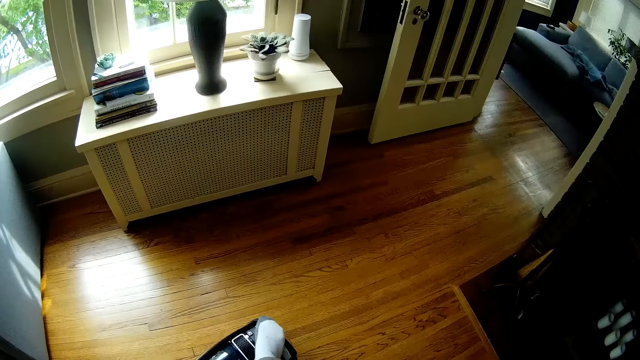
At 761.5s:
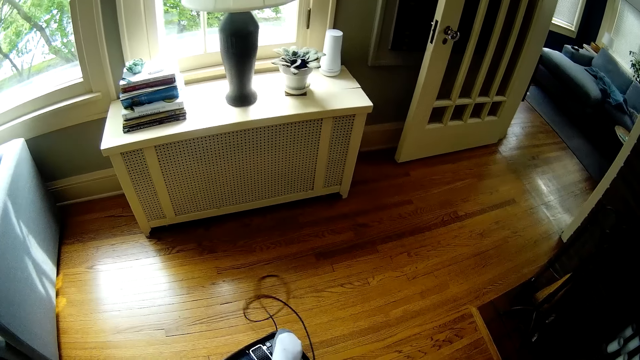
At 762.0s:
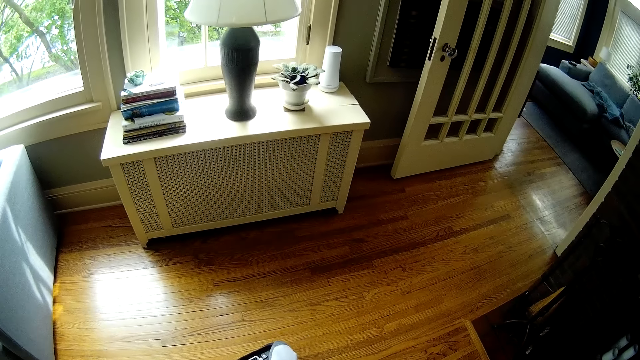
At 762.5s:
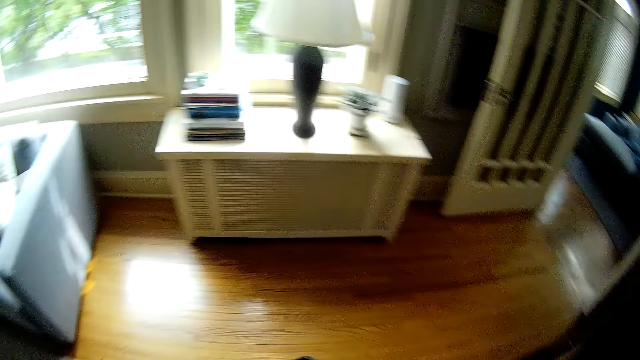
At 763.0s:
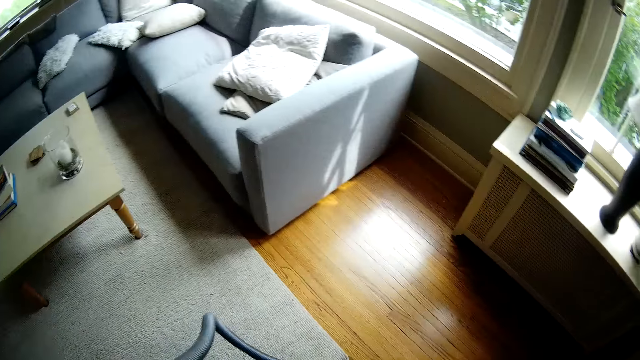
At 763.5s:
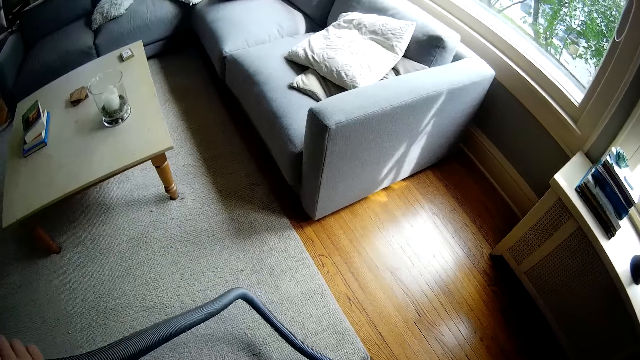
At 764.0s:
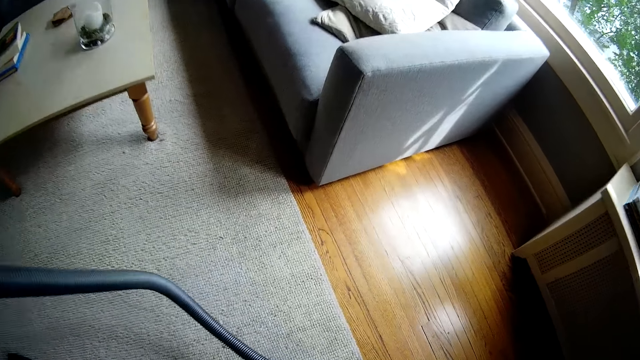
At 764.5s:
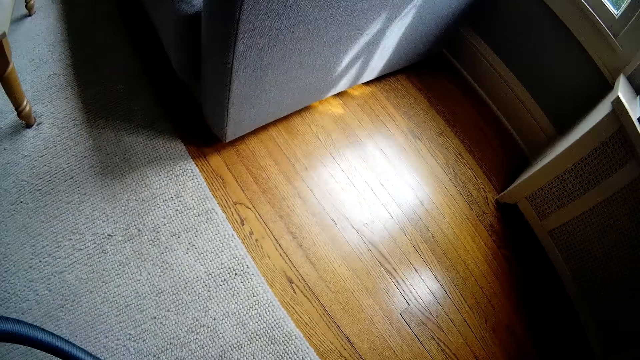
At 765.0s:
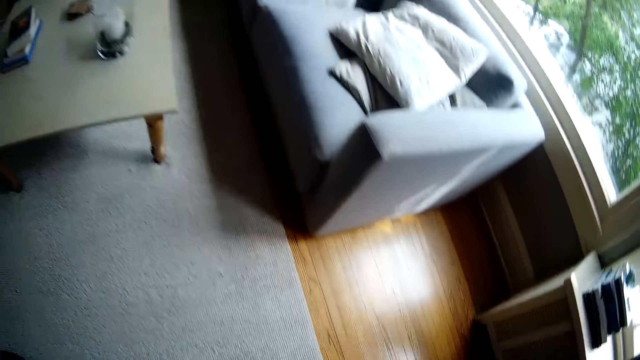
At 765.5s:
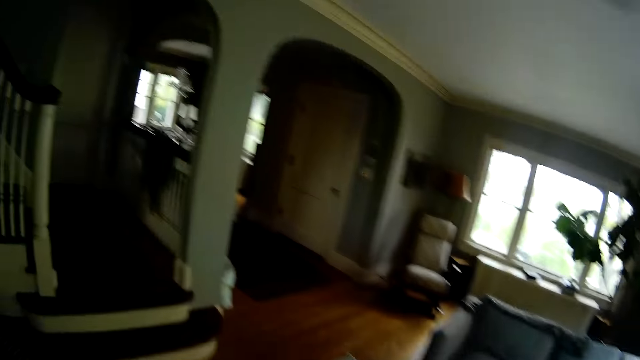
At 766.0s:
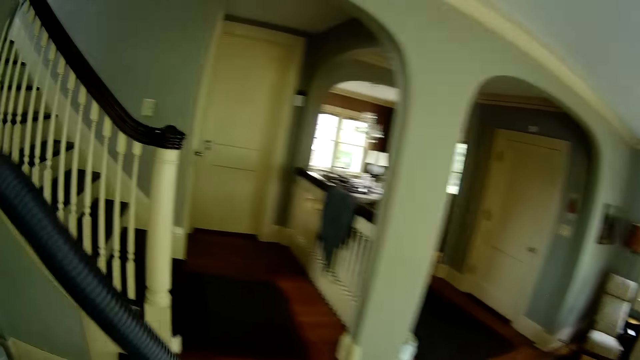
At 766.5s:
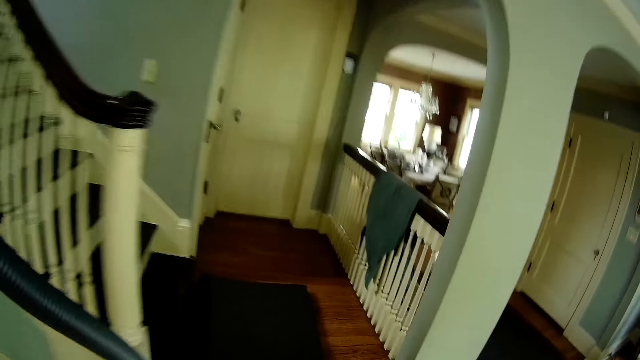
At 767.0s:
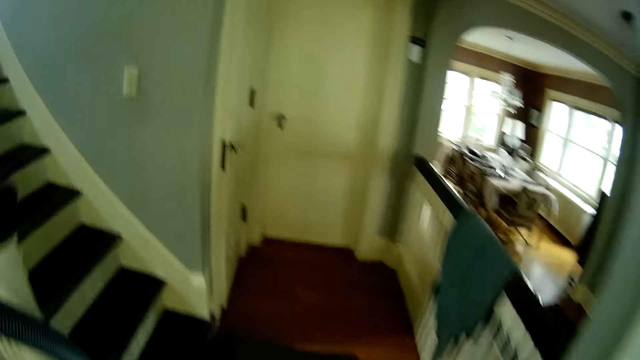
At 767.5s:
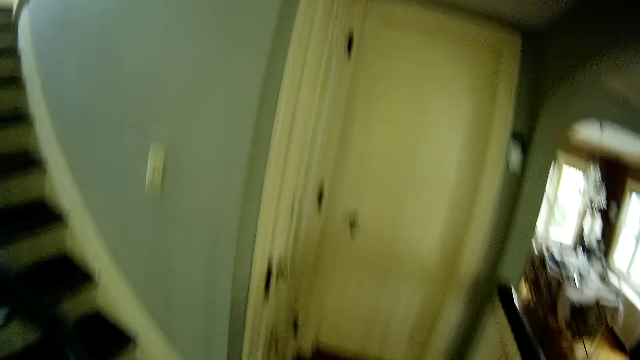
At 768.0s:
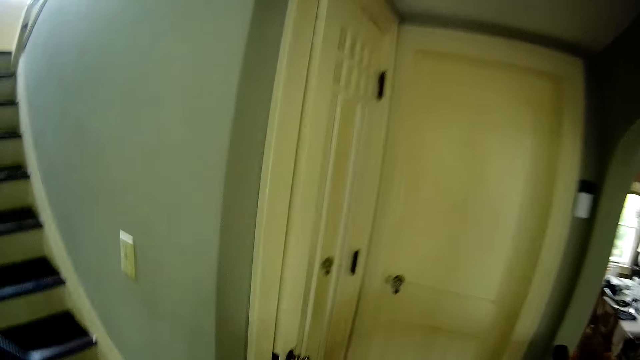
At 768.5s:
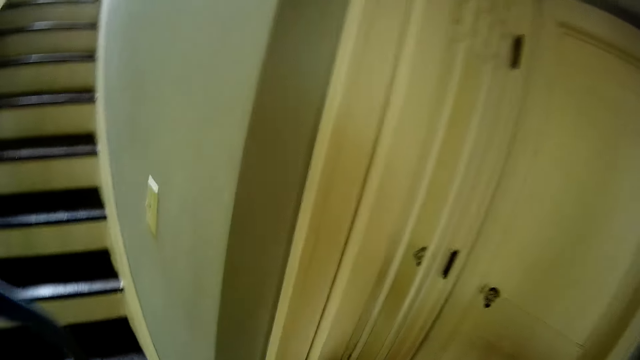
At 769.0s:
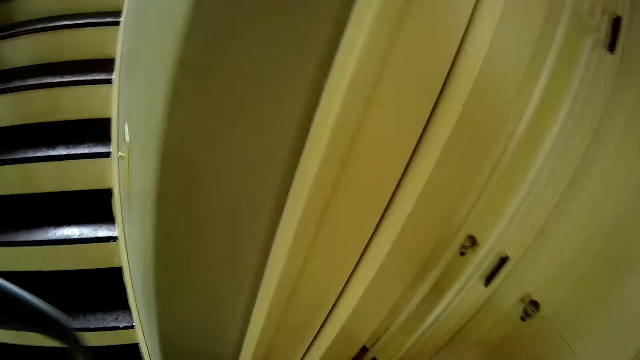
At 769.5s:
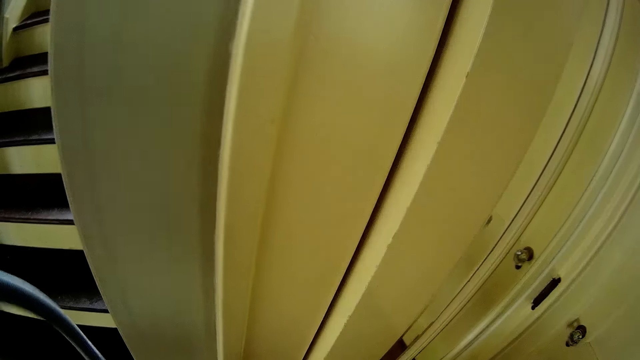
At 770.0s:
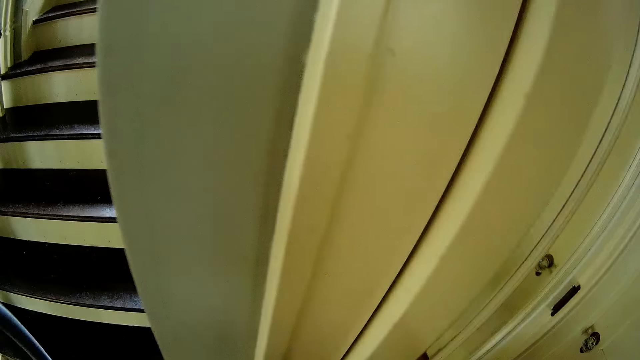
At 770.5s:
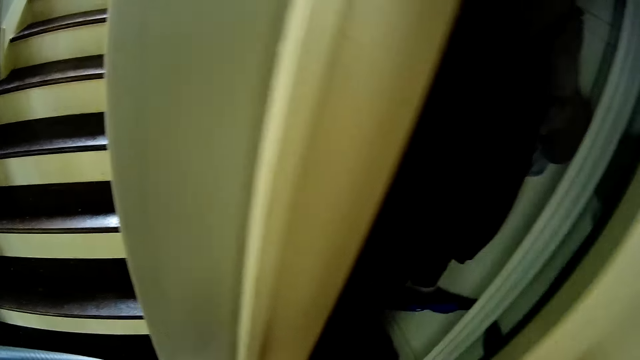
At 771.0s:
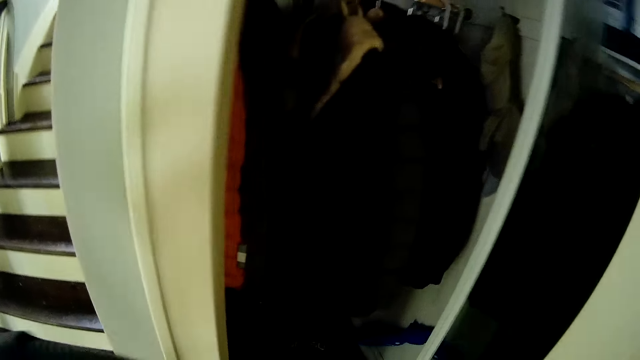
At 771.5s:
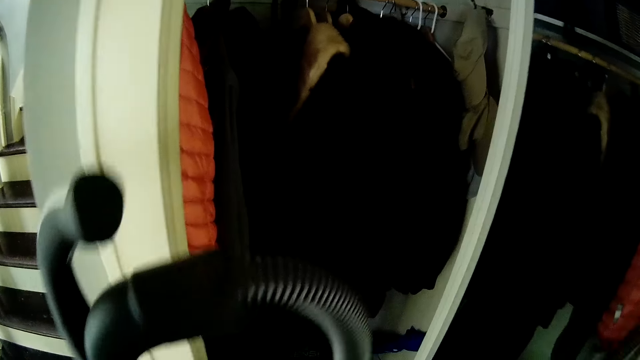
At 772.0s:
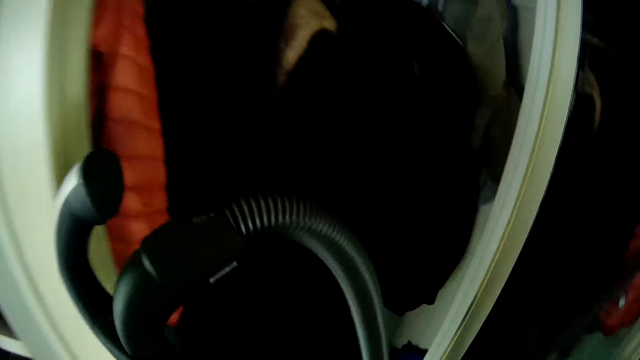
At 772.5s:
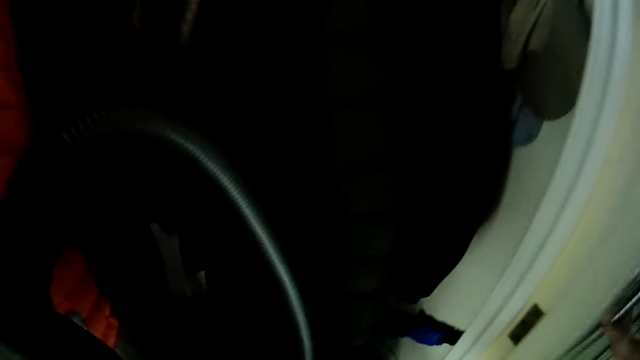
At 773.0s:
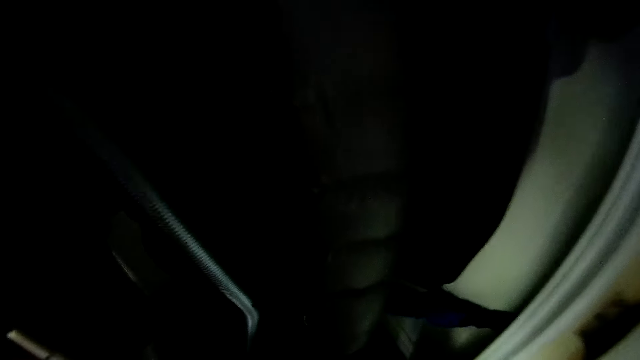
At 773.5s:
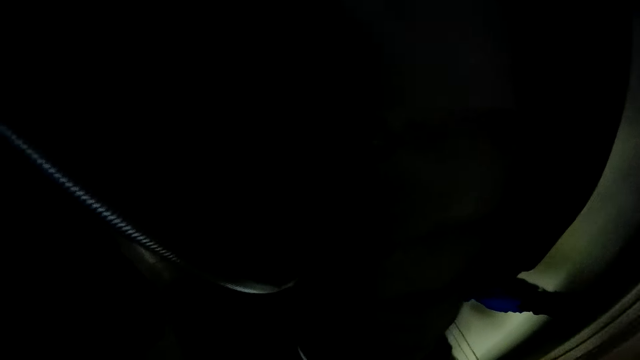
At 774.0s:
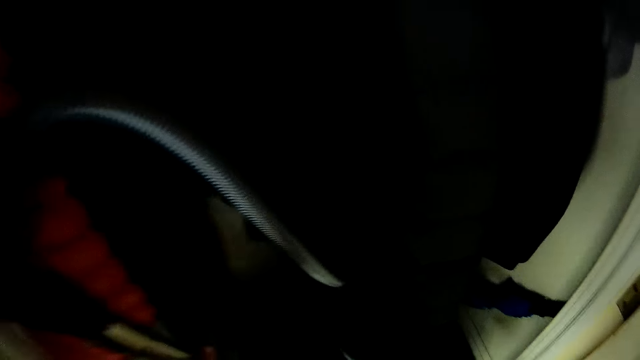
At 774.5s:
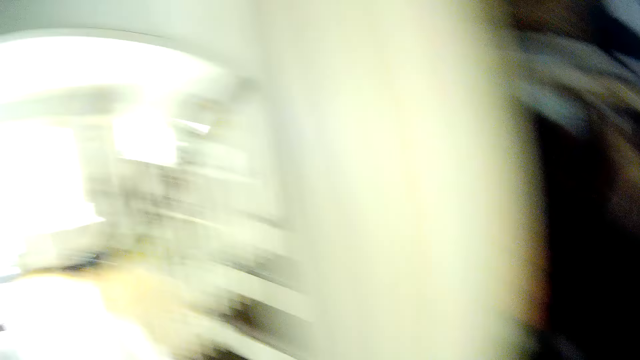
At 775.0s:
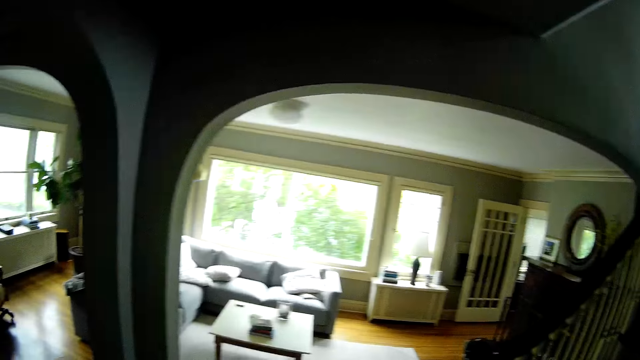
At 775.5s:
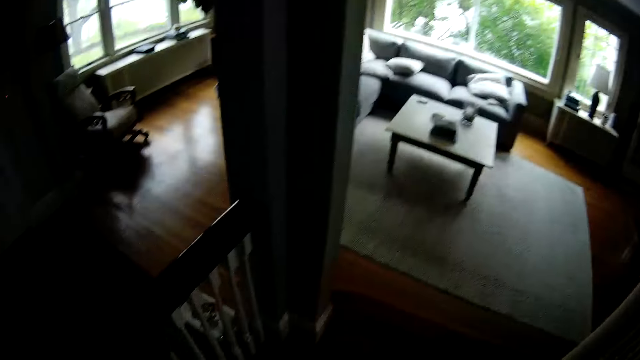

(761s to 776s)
The camera wearer fixes the vacuum cleaner. He walks around. He opens a wardrobe door with his right hand. He places the vacuum cleaner in his left hand in the wardrobe.

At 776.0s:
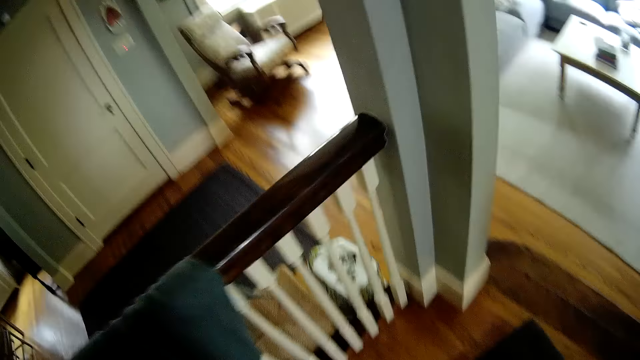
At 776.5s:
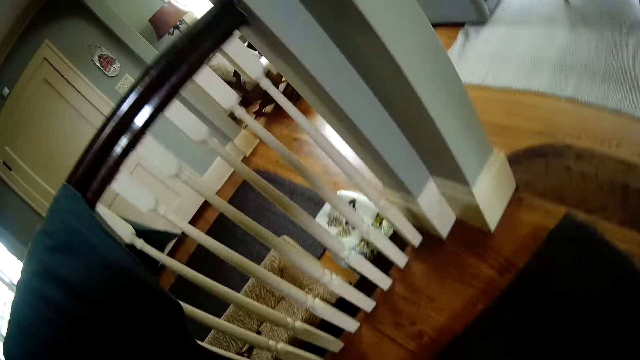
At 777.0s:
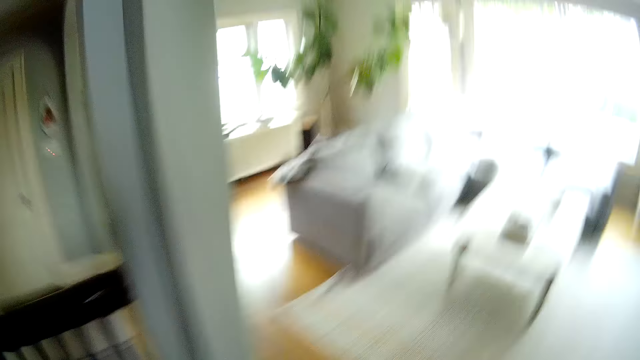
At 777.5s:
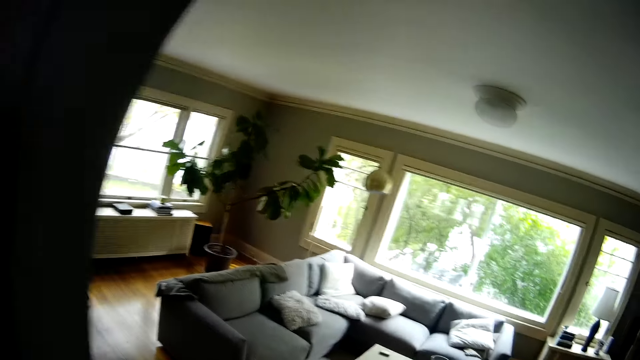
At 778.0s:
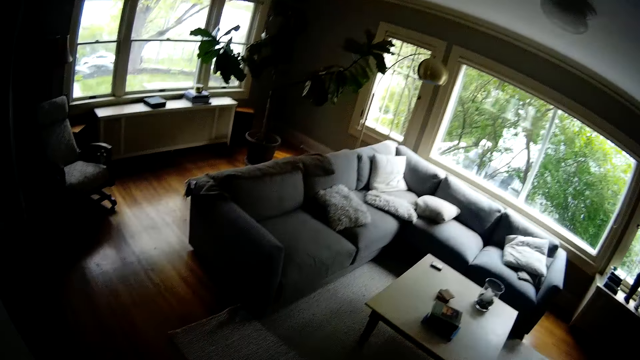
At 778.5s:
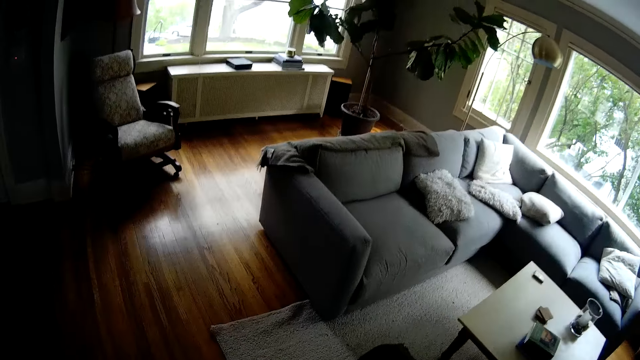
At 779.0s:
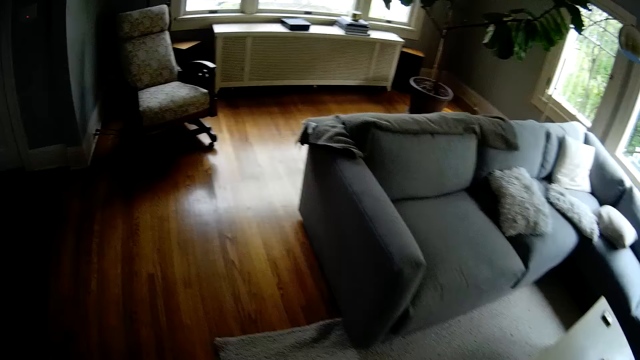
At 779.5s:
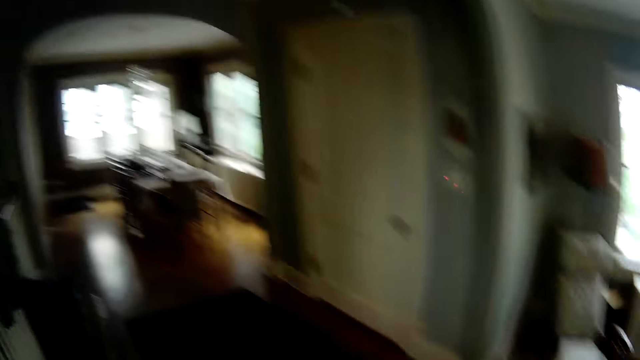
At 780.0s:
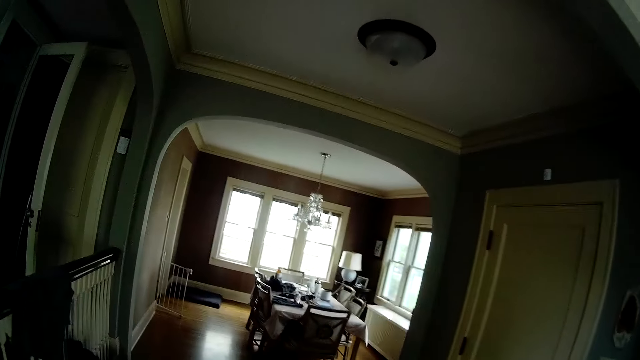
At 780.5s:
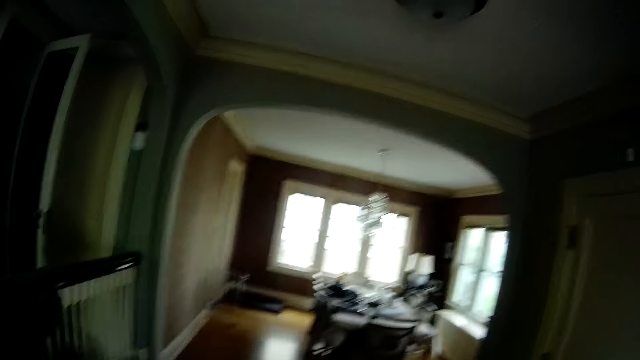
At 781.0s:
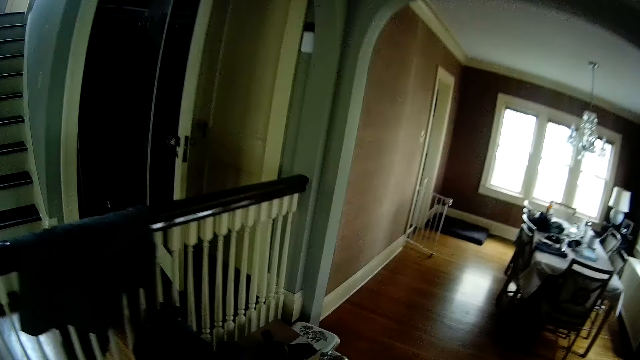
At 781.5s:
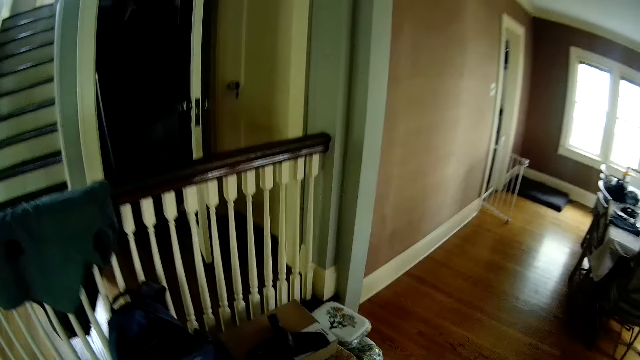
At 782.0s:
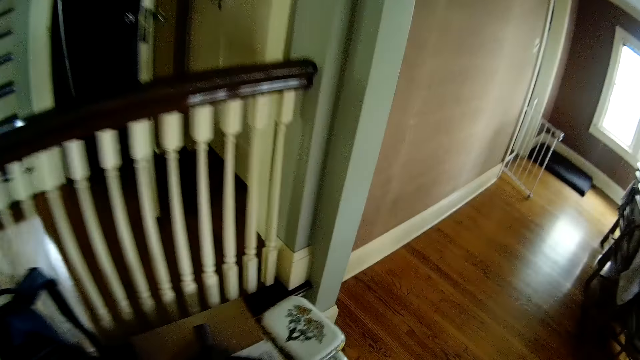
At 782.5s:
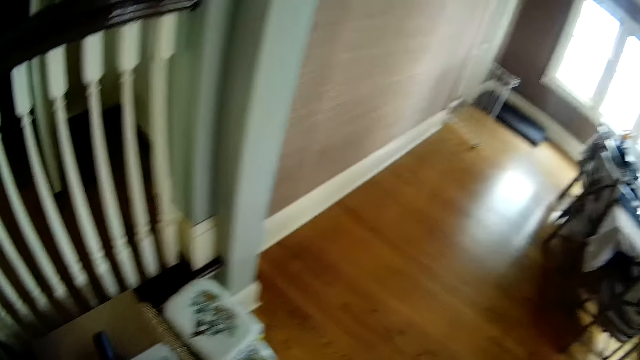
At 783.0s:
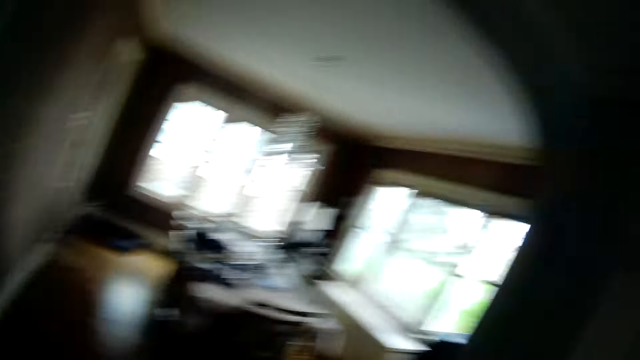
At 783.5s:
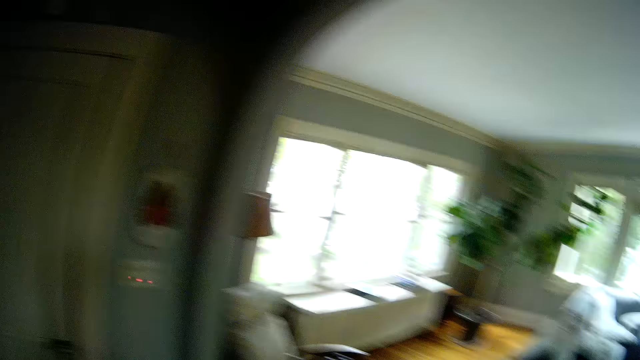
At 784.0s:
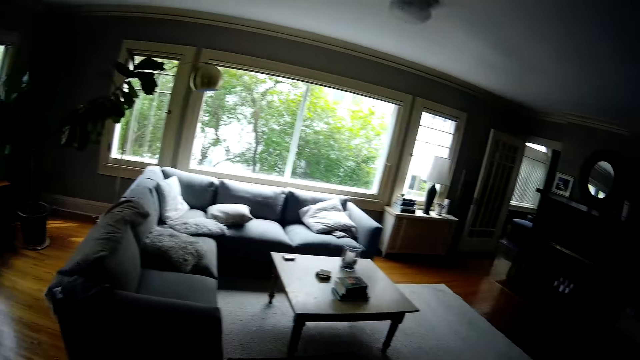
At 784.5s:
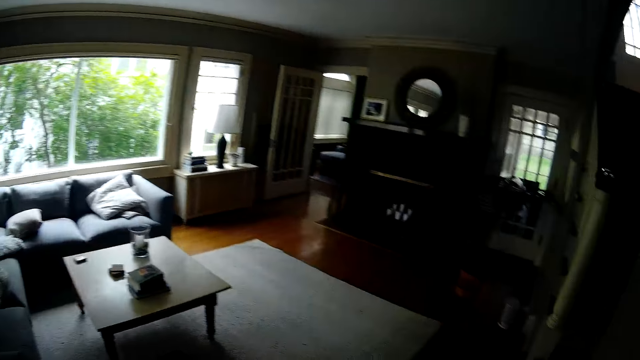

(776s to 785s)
The camera wearer walks around.
